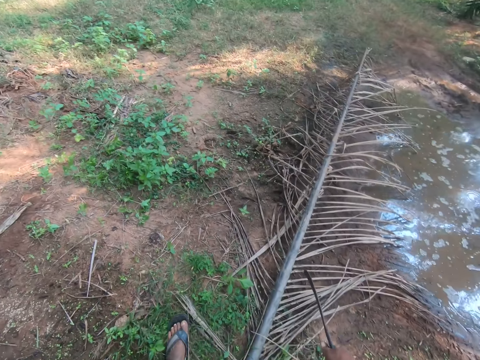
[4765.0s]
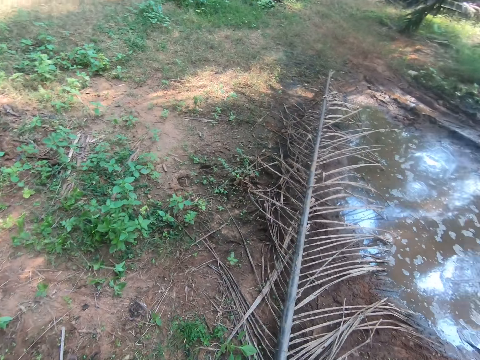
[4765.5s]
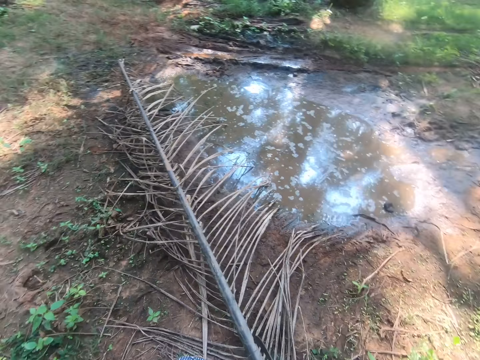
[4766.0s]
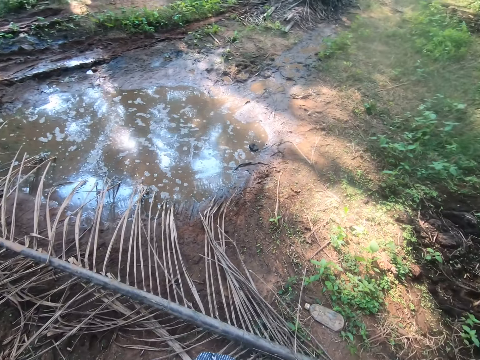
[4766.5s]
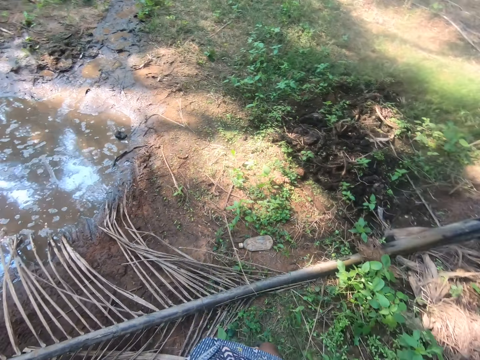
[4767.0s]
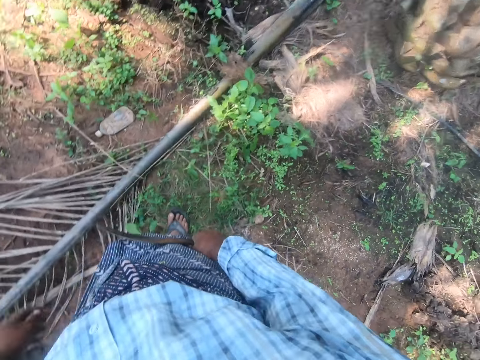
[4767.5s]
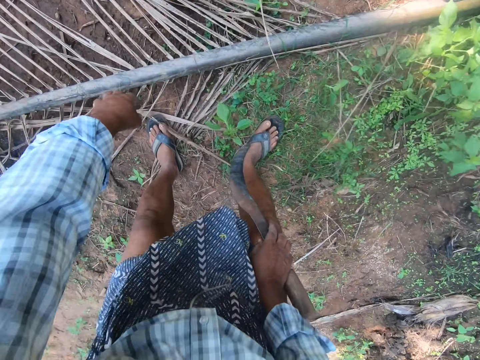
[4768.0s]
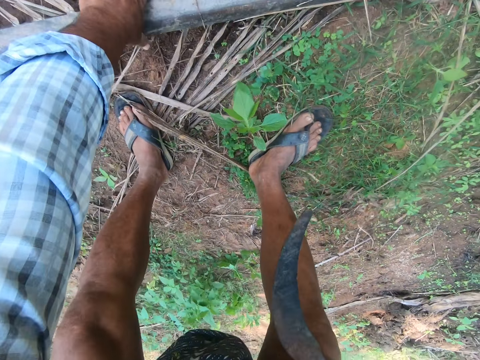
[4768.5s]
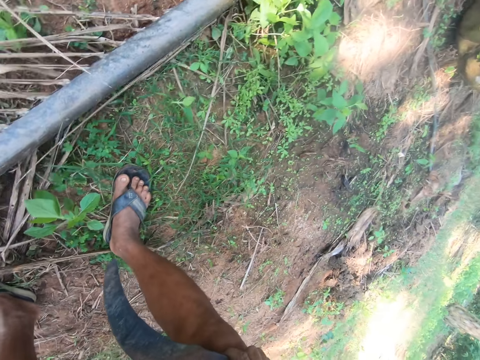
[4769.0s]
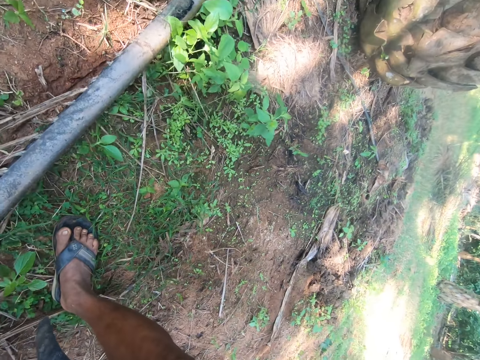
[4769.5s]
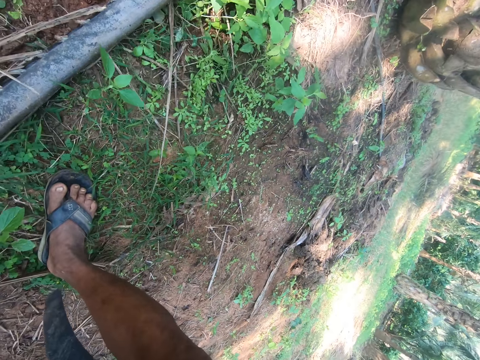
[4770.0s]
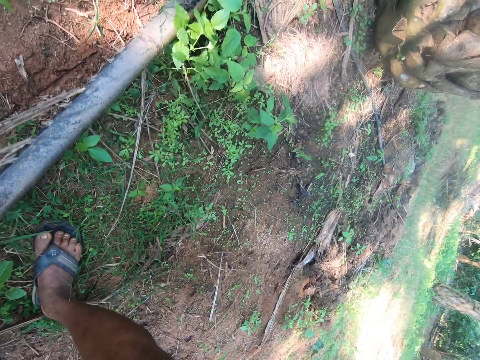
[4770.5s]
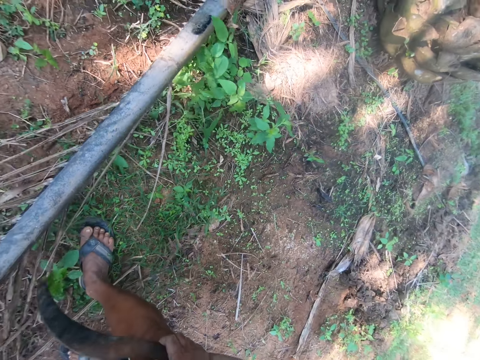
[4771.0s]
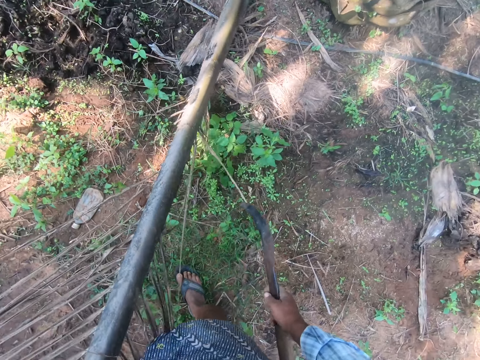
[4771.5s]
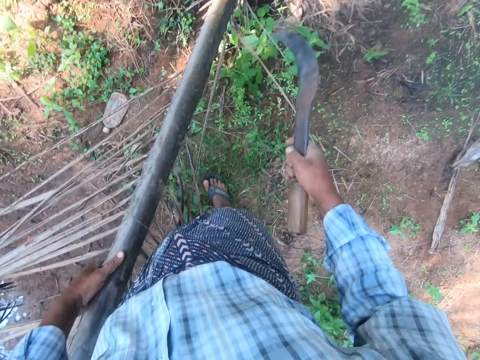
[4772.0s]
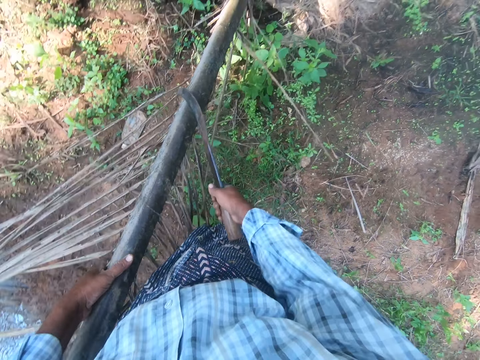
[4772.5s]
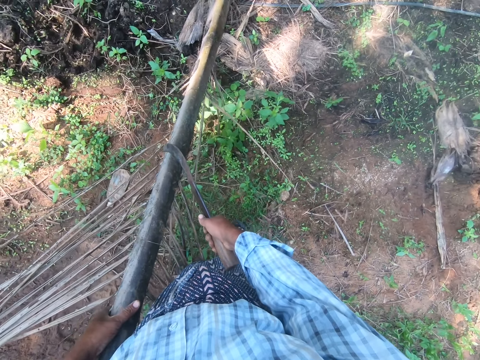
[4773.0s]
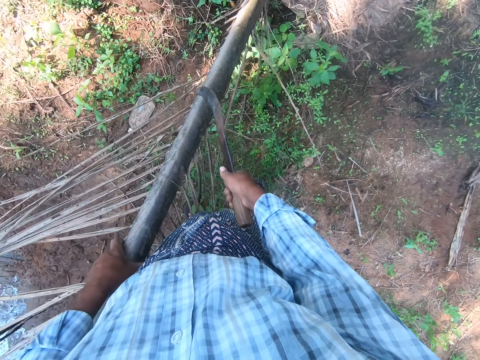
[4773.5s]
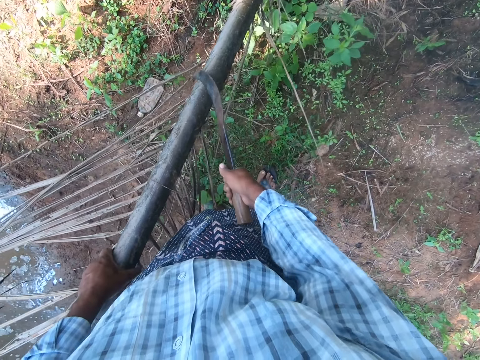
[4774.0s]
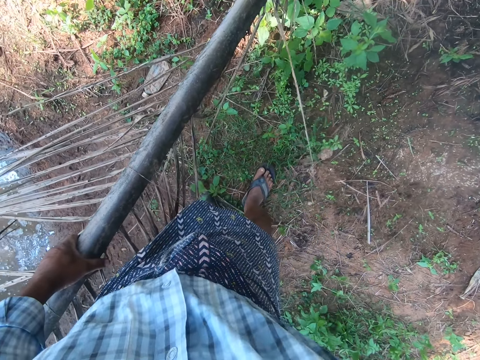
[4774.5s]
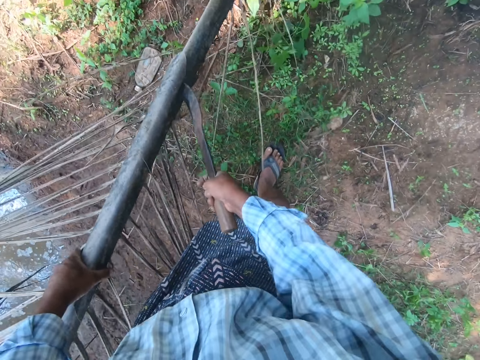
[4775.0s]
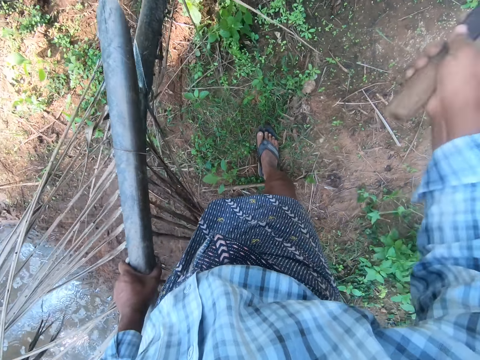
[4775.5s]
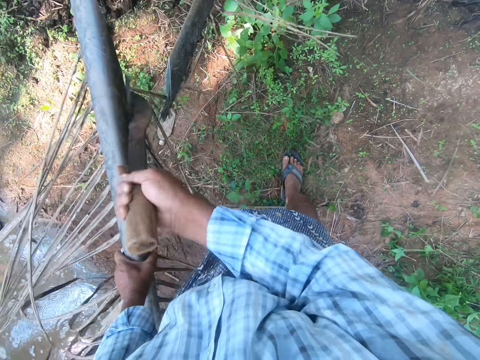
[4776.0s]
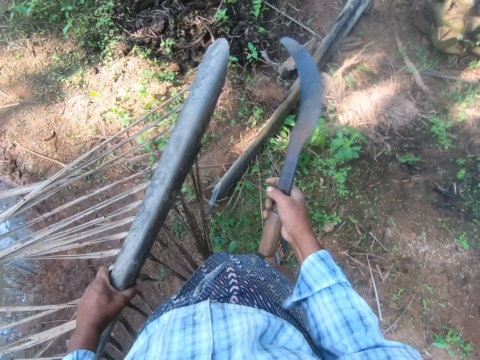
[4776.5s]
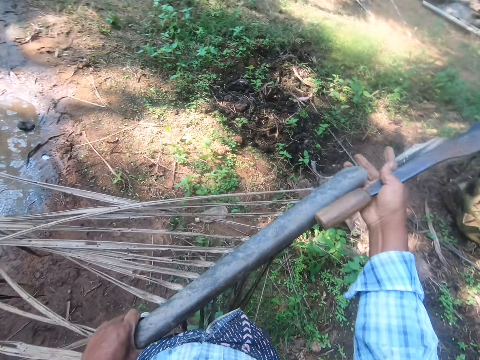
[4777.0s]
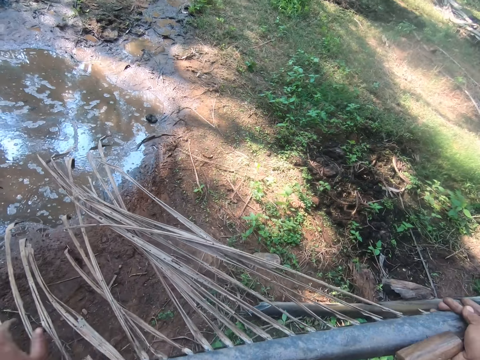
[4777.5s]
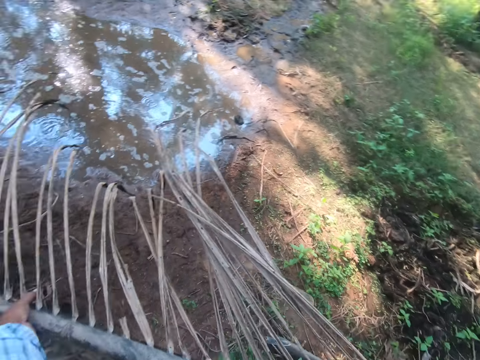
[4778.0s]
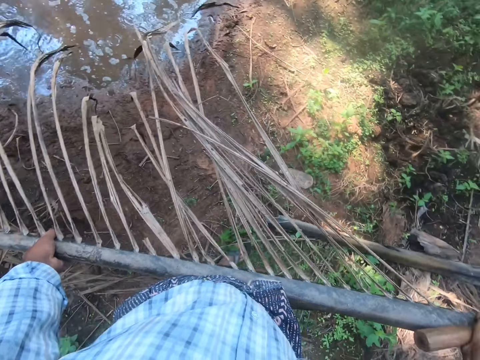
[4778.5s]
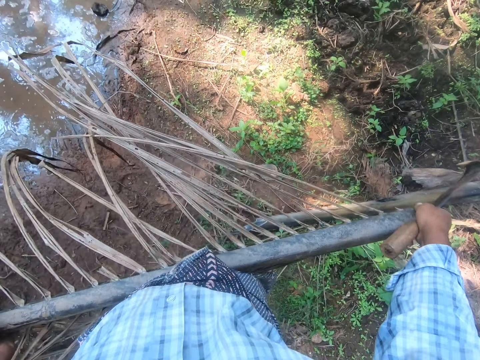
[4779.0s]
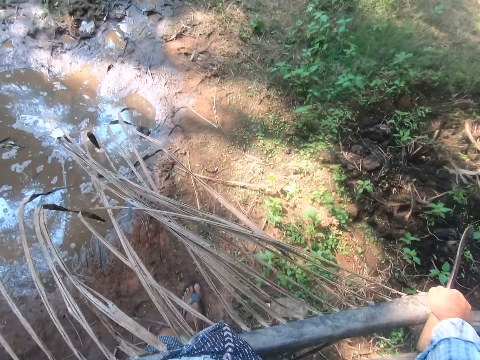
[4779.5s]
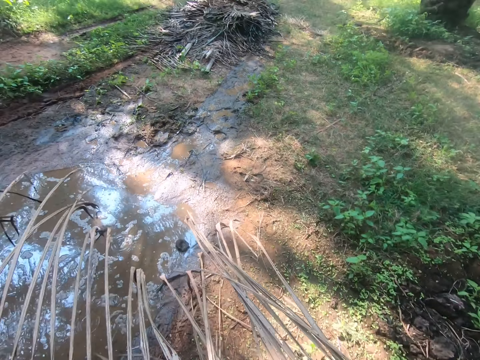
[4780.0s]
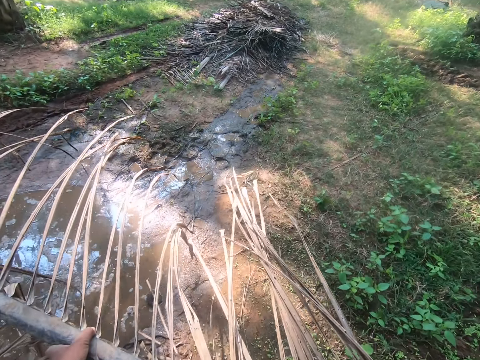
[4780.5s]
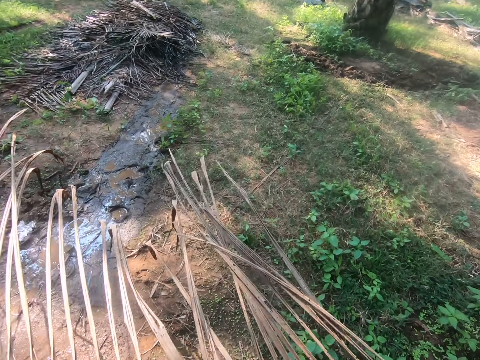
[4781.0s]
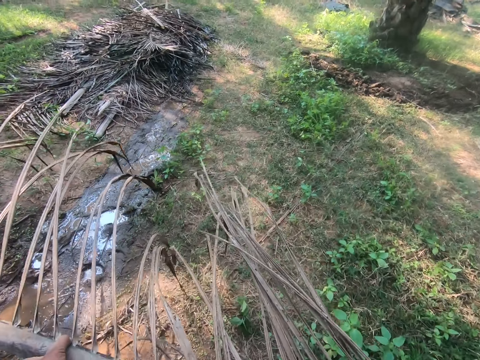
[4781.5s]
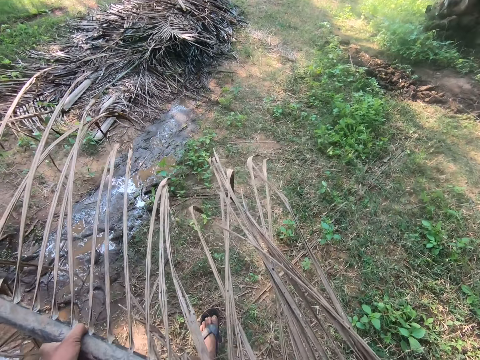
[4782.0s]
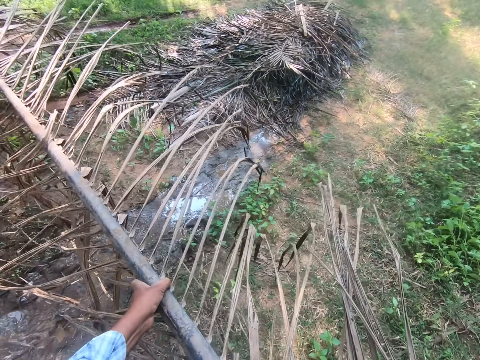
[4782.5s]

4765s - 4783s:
The camera wearer stands. He picks up another palm frond with his left hand. He taps the palm frond with the sickle in his right hand. He taps the palm frond with the sickle in his right hand again. He cuts the palm frond on the pile with the sickle in his right hand. He cuts a small part of the palm frond off with the sickle in his right hand. He carries the broken palm frond with both hands from one part of the farm to another.

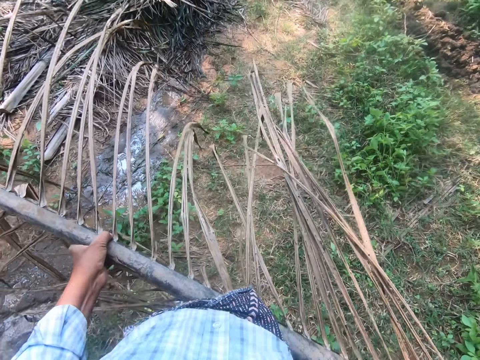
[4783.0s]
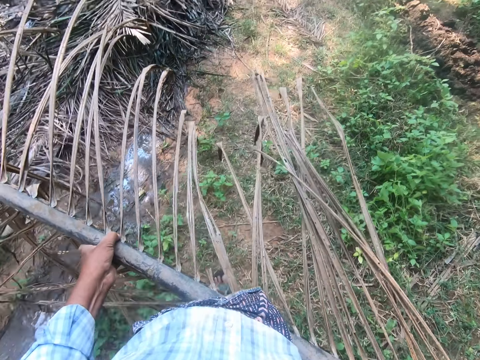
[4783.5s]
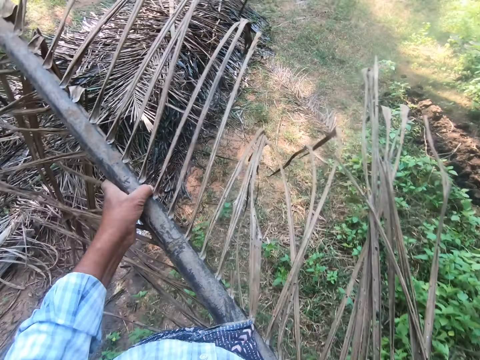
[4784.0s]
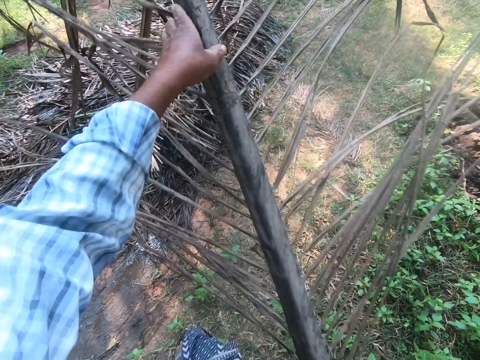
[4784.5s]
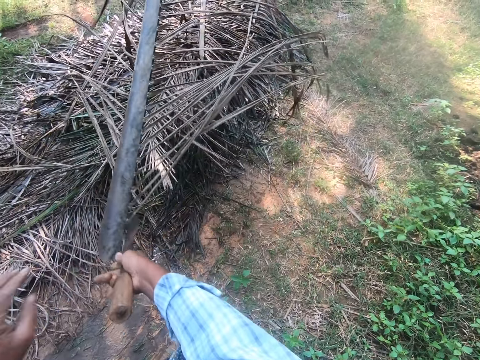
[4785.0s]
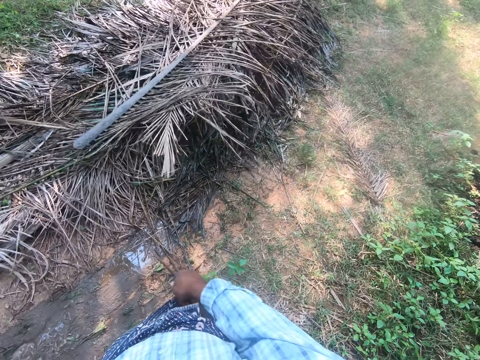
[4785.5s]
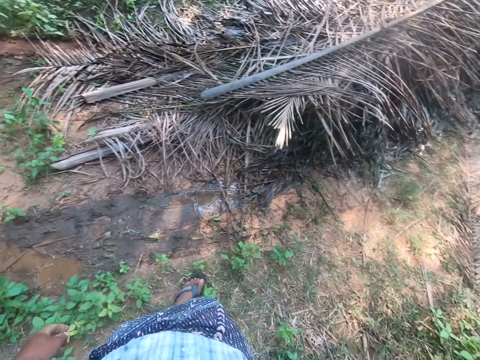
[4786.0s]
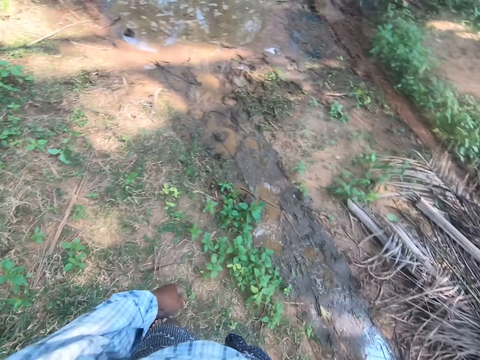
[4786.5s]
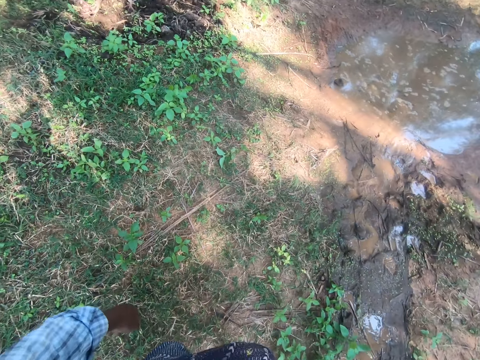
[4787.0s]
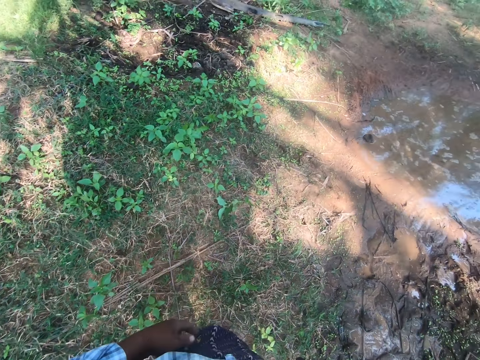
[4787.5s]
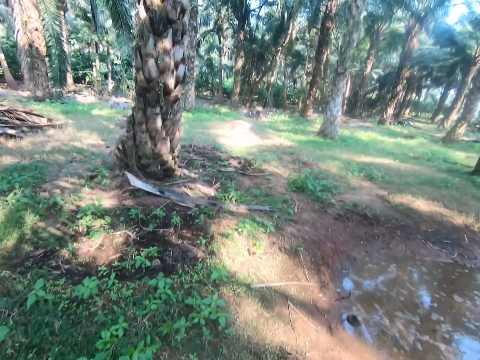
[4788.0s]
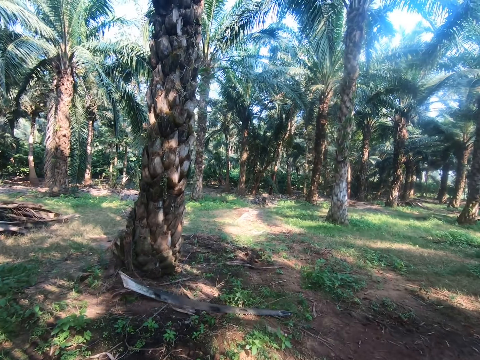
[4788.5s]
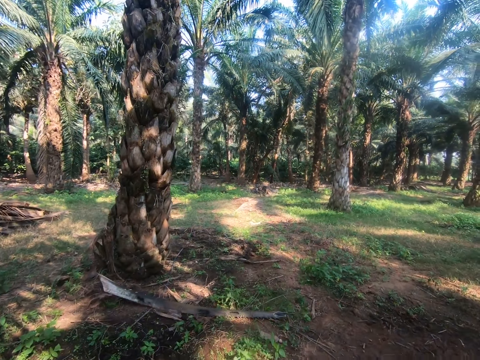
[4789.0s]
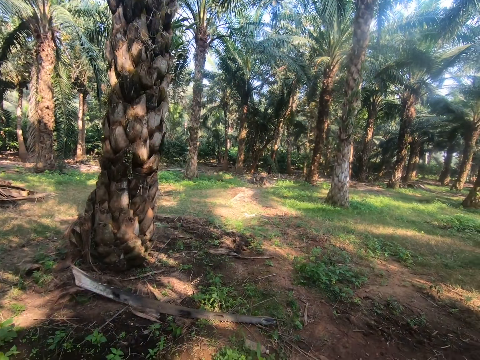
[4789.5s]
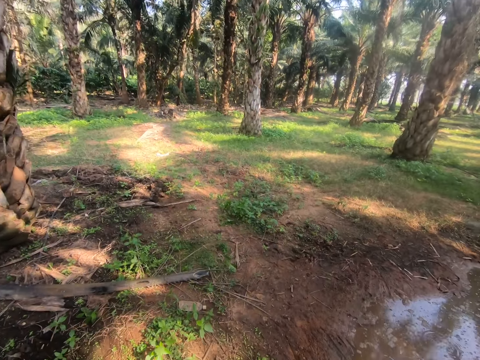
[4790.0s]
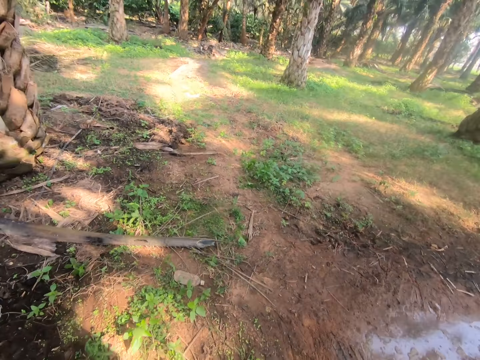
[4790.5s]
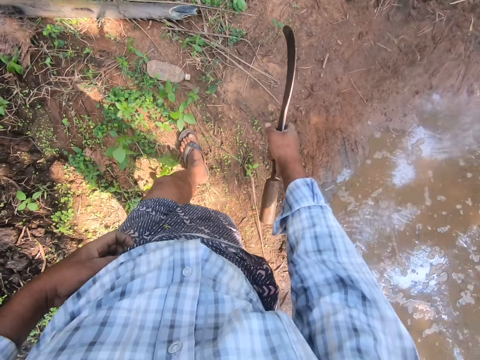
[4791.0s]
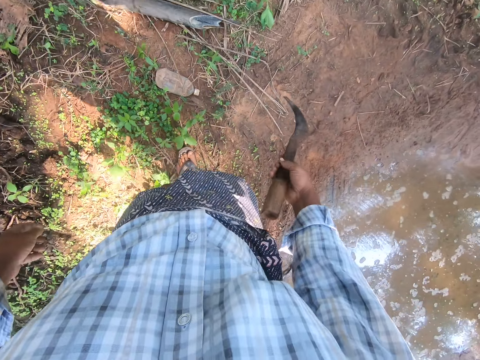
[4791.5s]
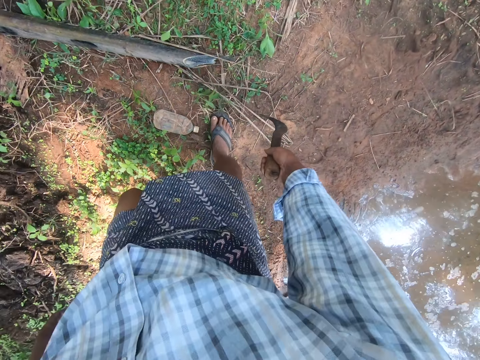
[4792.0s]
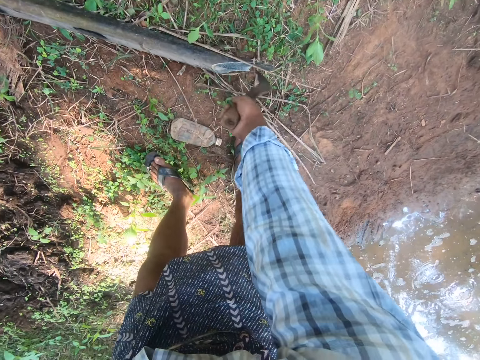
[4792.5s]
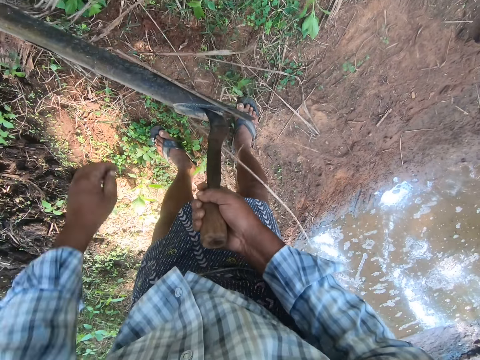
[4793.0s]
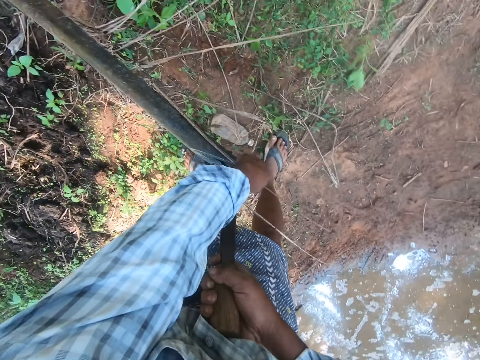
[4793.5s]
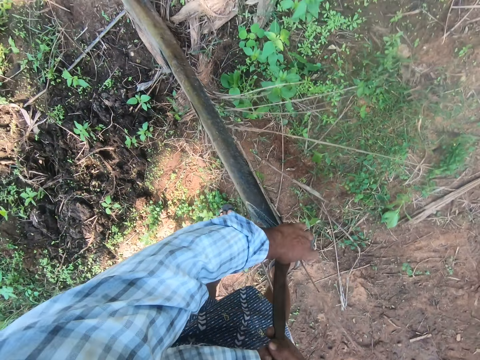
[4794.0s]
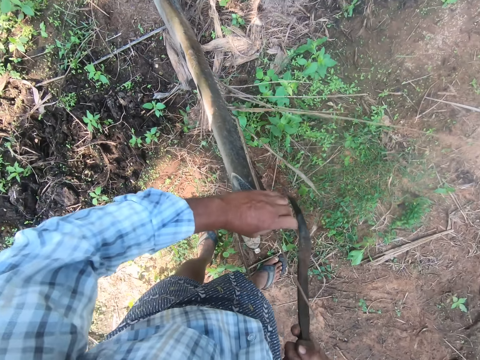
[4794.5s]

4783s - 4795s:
The camera wearer tosses the palm frond on top of the pile of palm fronds with both hands. He walks from one part of the farm to another with the sickle in his right hand. He bends. He picks up another palm frond with the sickle in his right hand.
